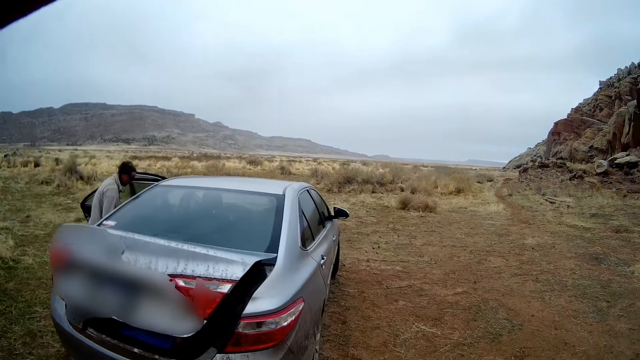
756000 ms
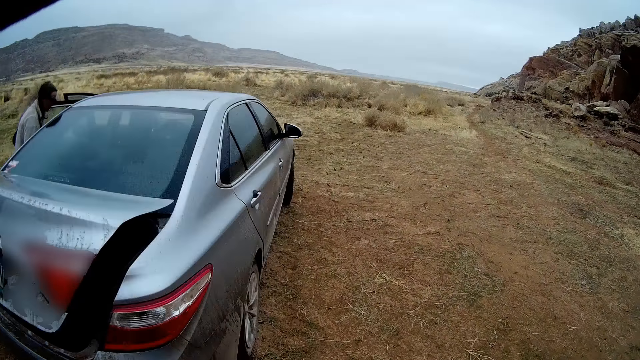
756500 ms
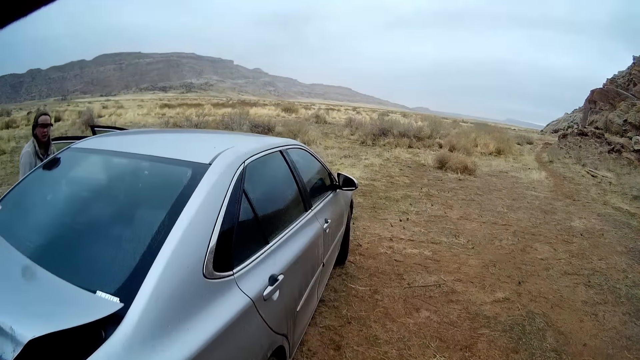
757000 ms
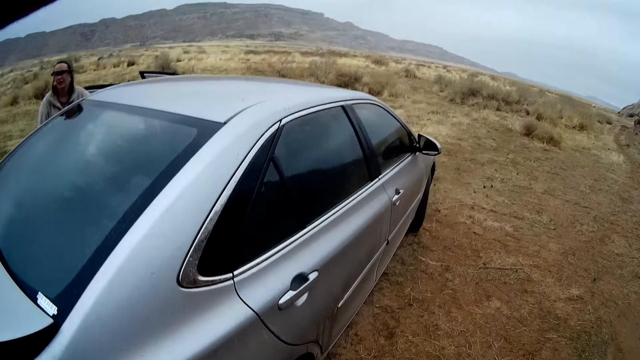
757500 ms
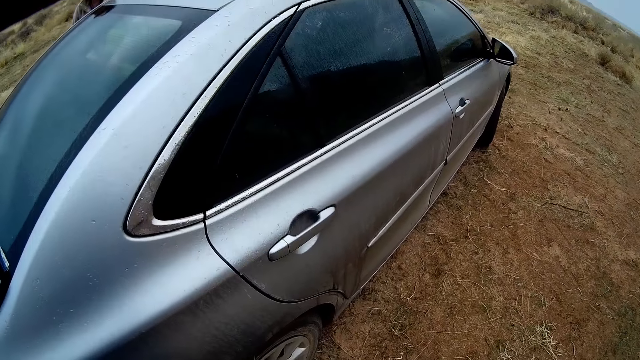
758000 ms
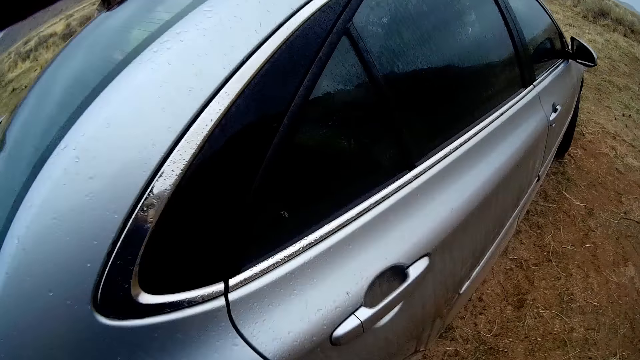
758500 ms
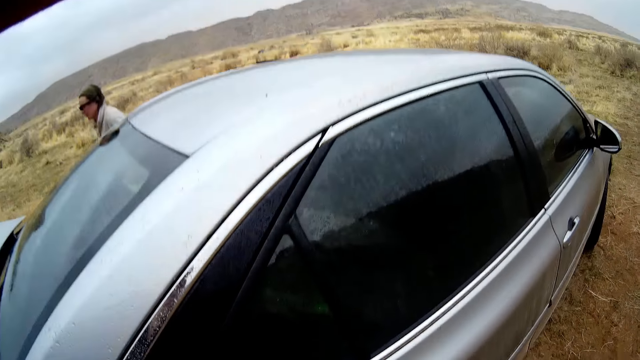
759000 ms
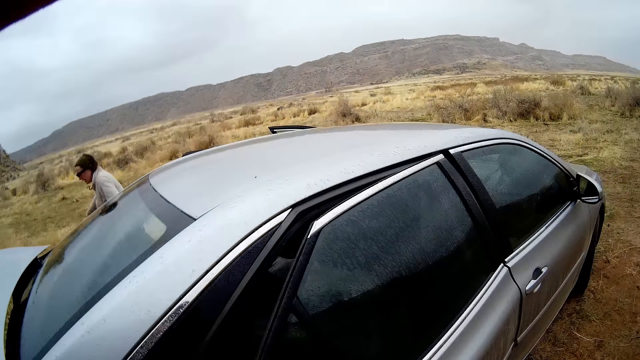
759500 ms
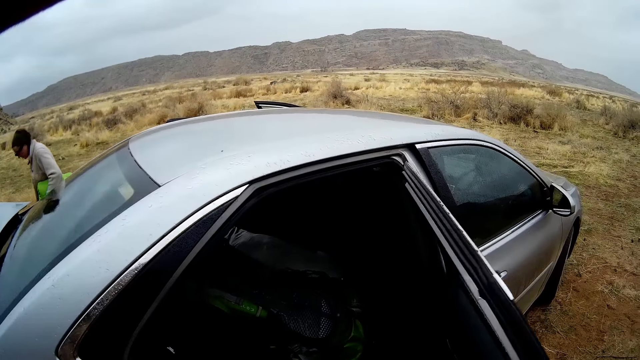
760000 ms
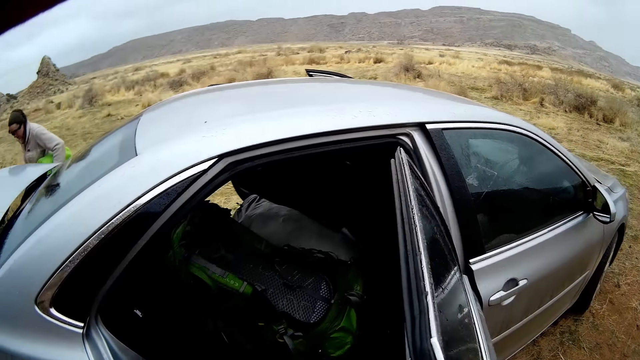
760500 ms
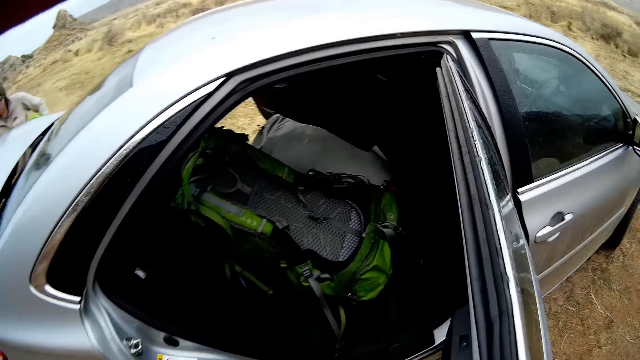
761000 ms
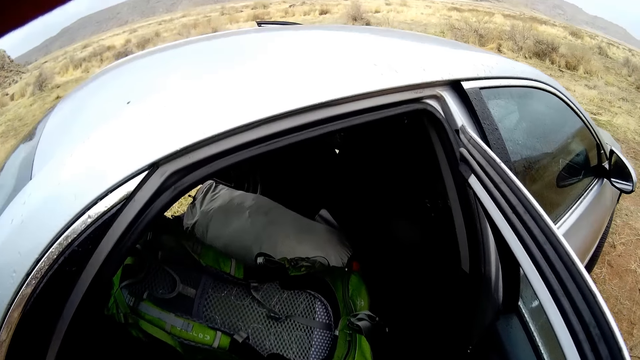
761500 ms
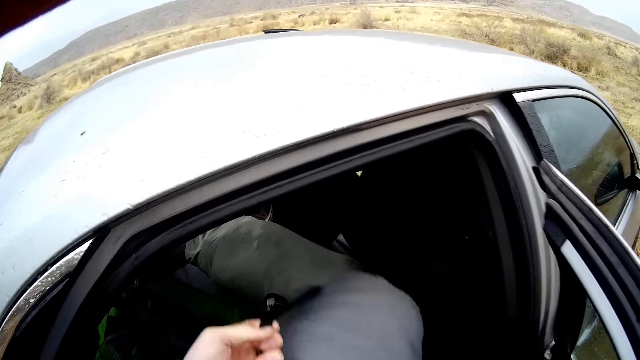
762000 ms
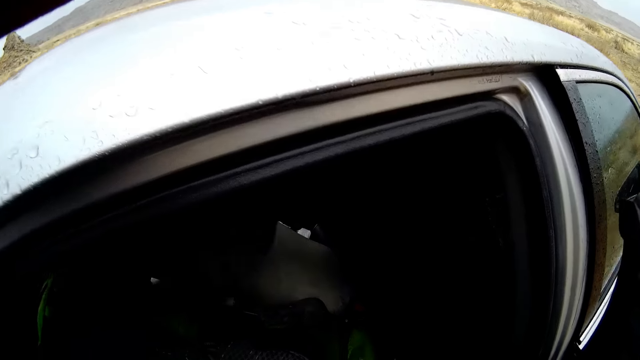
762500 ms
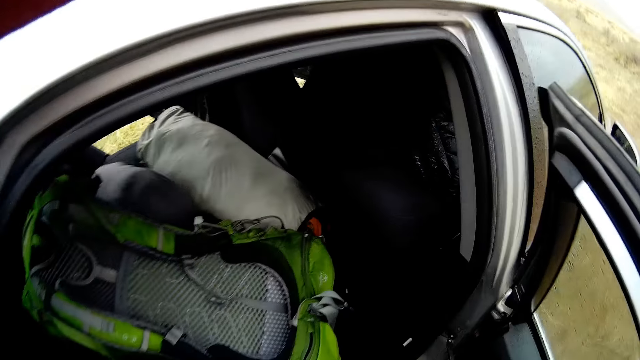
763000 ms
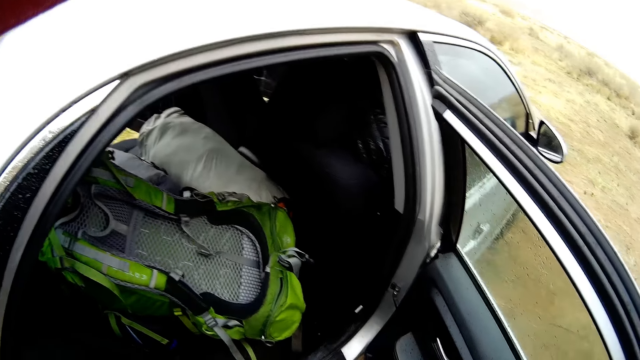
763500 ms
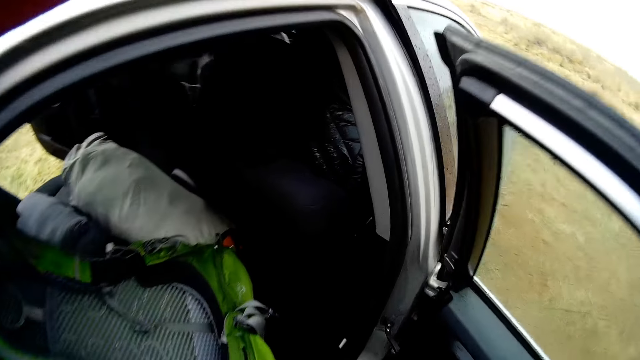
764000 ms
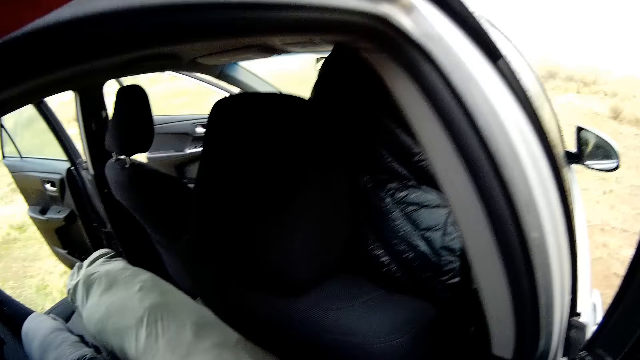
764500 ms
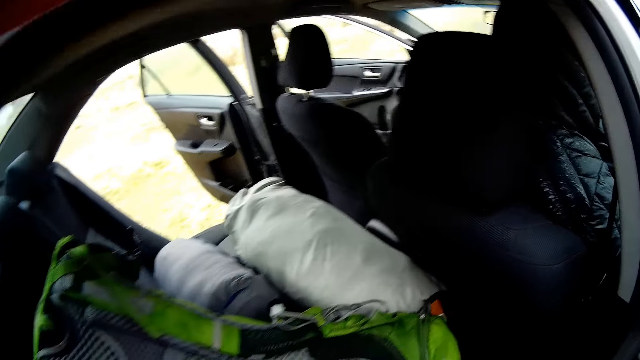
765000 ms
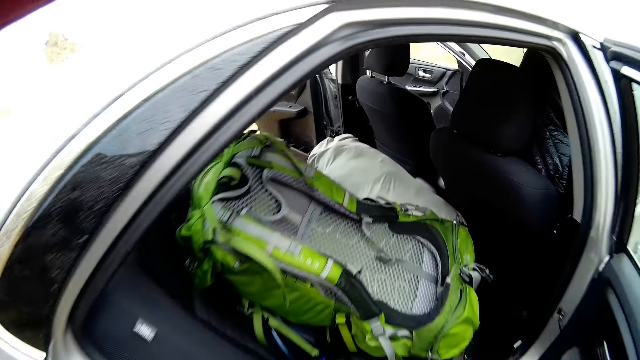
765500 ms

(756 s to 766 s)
The camera wearer opens the car door. They put the bags in the car.

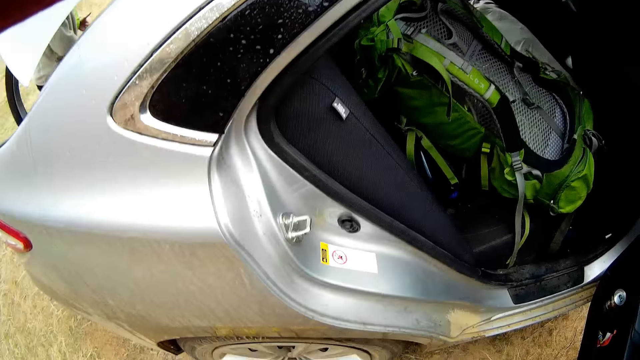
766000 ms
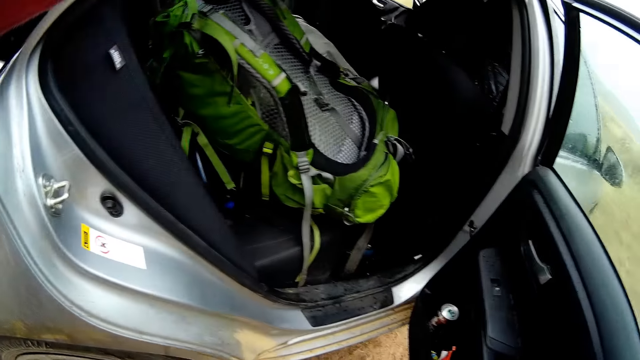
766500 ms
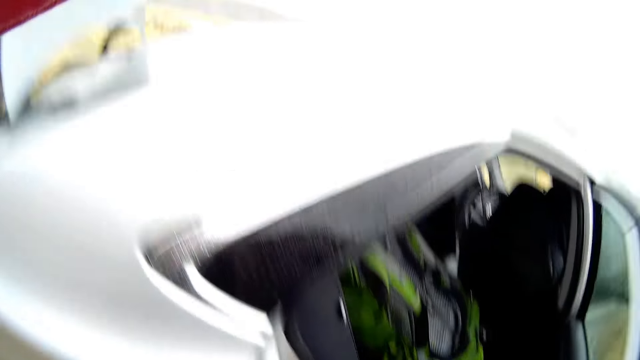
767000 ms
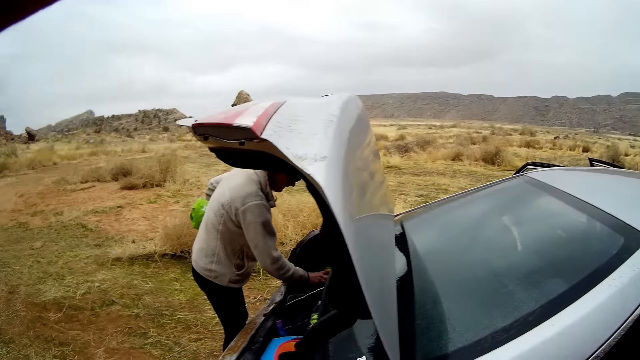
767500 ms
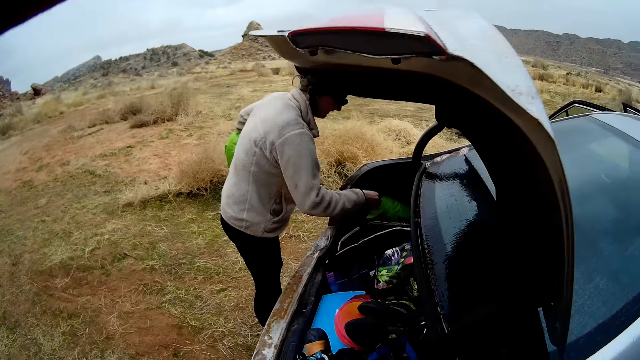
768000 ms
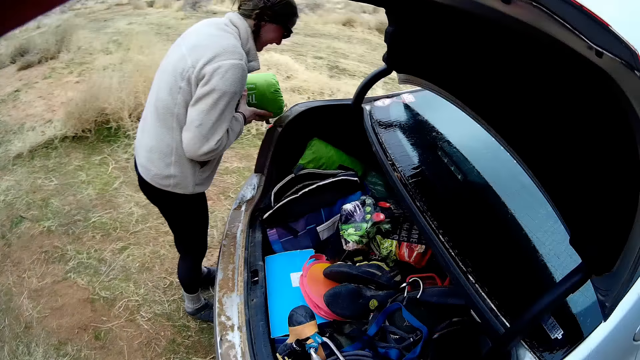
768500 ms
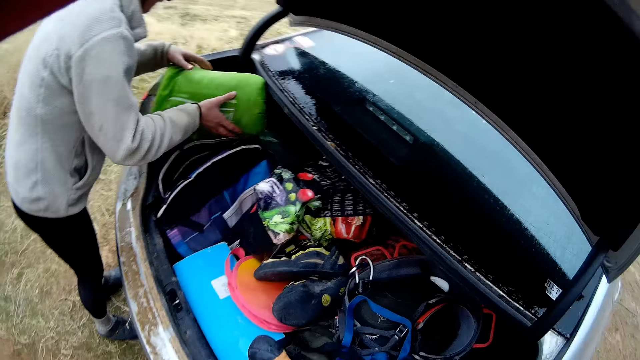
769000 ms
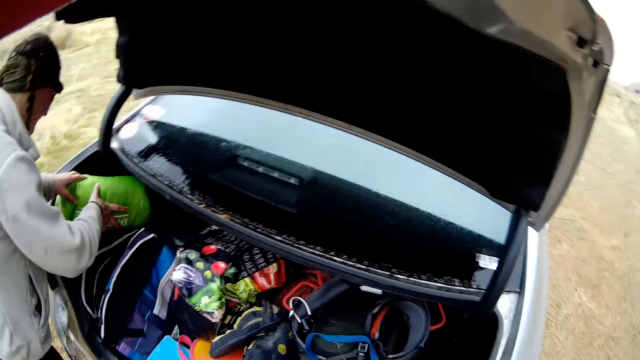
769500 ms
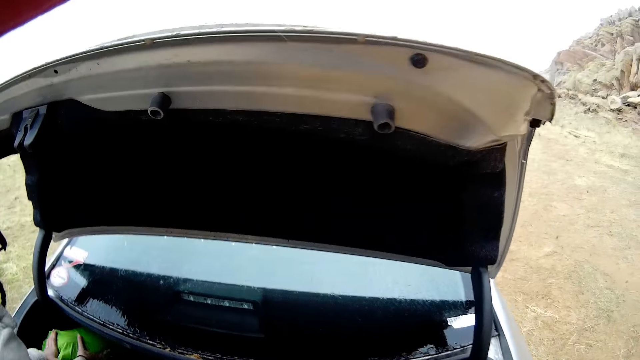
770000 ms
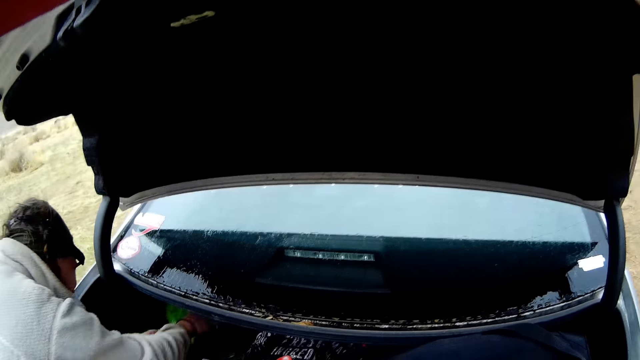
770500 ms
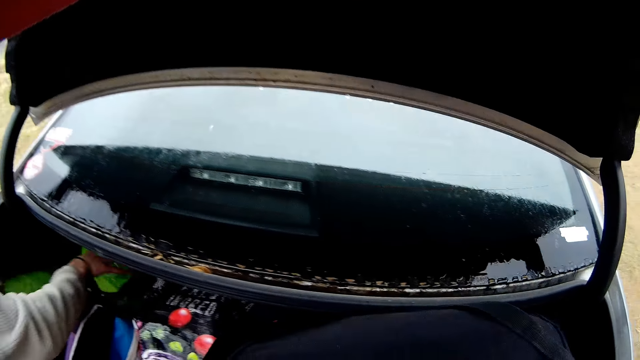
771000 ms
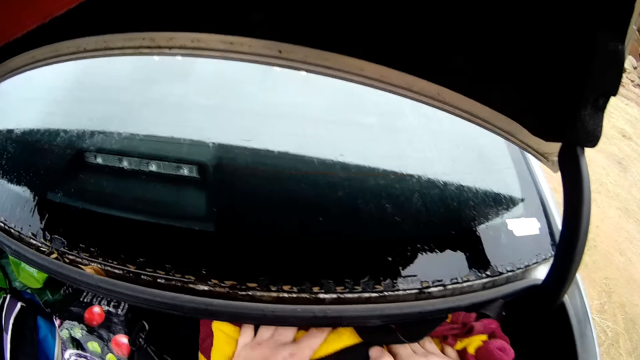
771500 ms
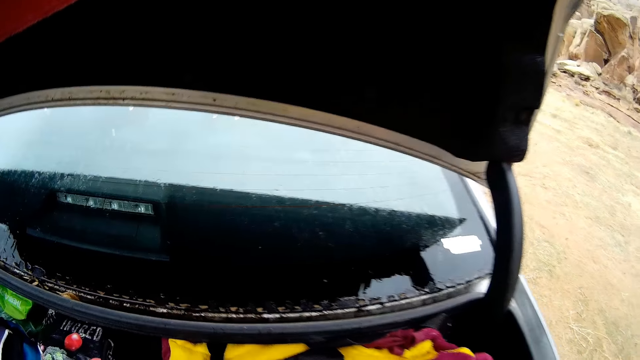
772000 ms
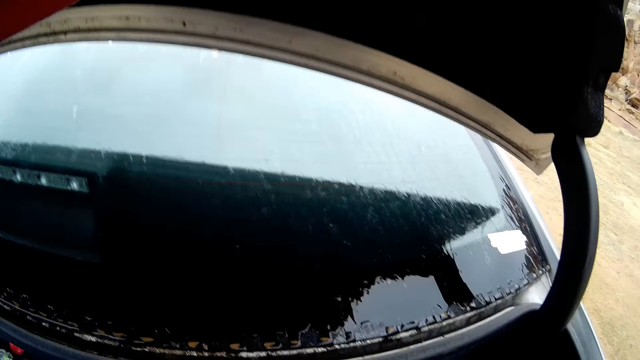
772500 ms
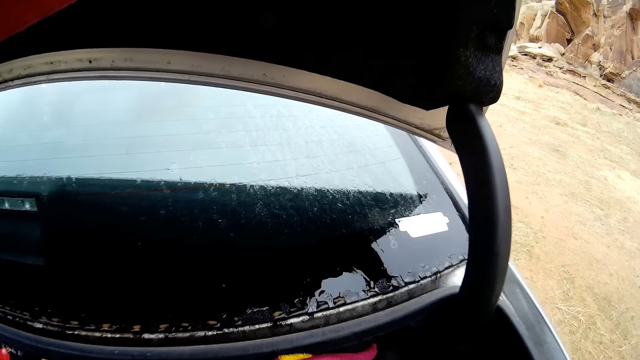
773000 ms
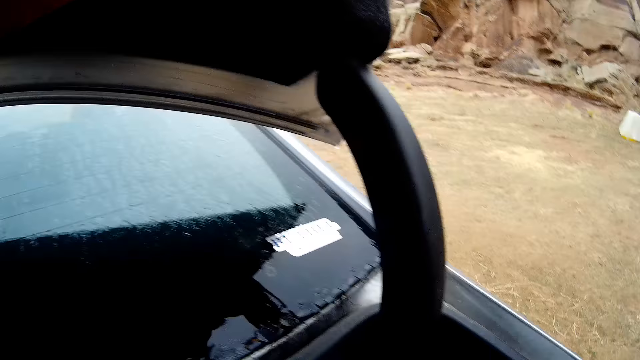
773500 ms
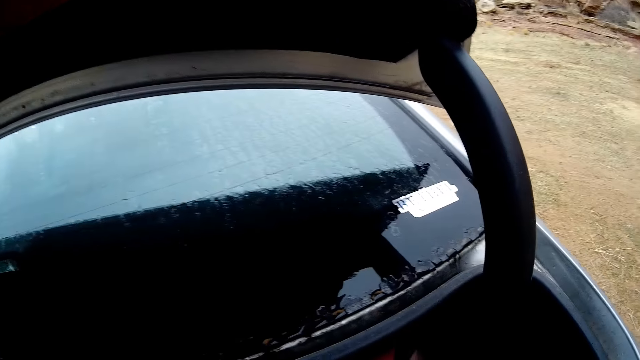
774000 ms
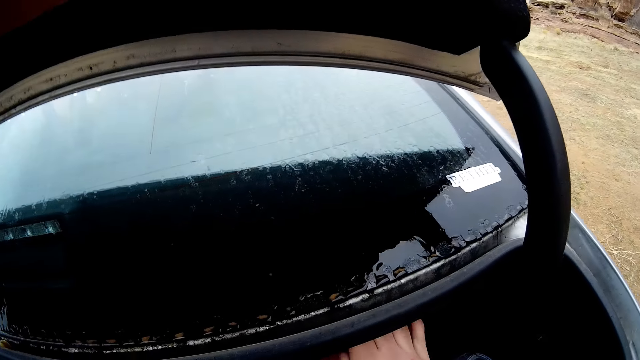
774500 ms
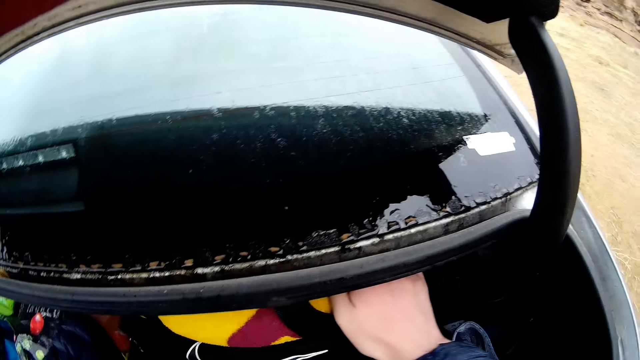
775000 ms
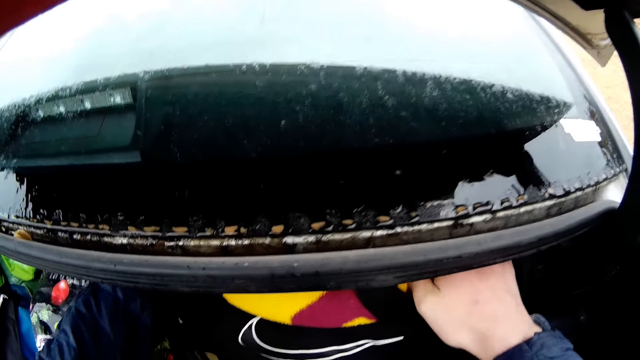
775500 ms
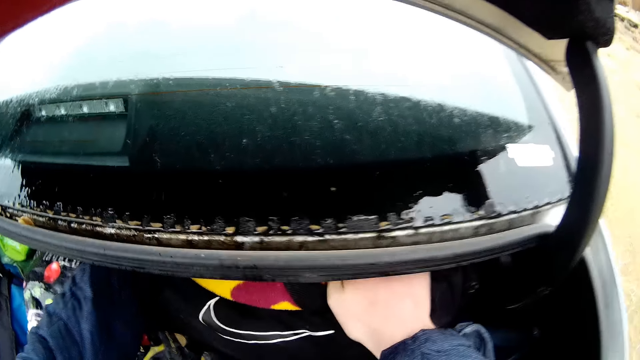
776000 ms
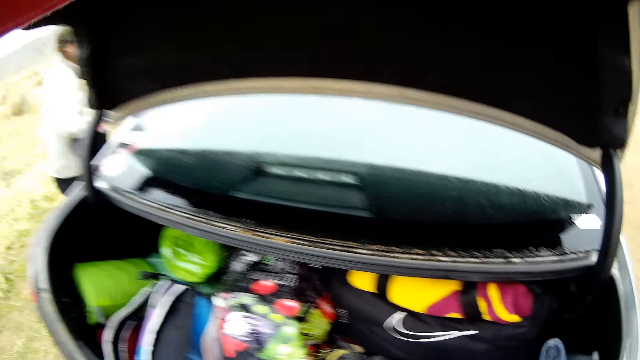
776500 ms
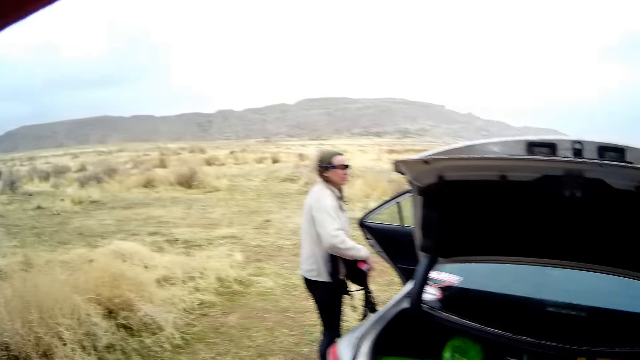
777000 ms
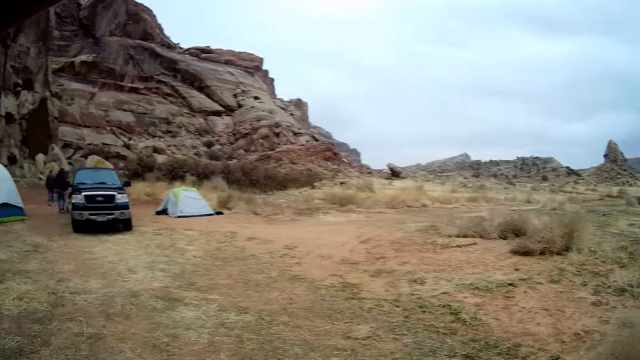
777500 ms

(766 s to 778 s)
The camera wearer closes the car door. A woman puts the bags in the car boot. The camera wearer packs the bags in the car boot.
